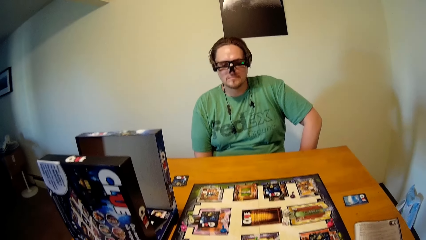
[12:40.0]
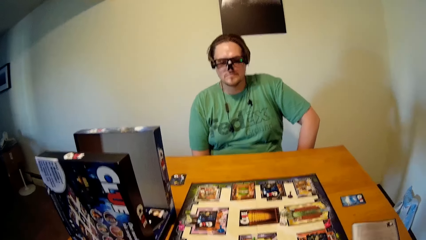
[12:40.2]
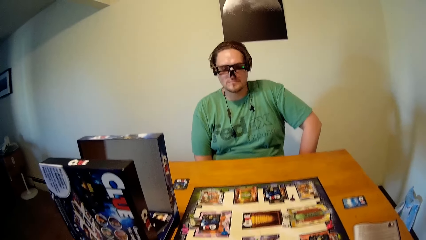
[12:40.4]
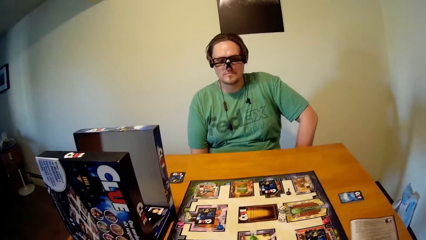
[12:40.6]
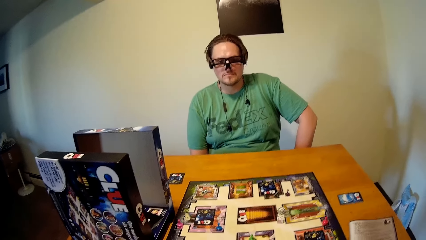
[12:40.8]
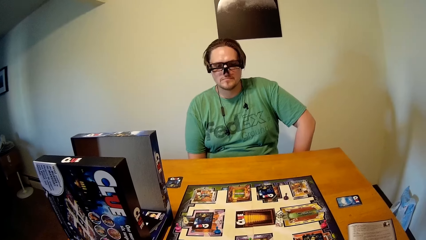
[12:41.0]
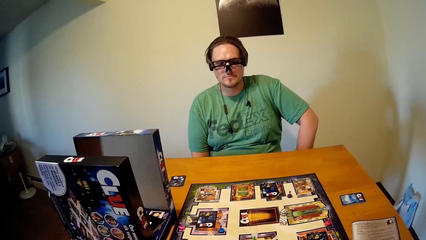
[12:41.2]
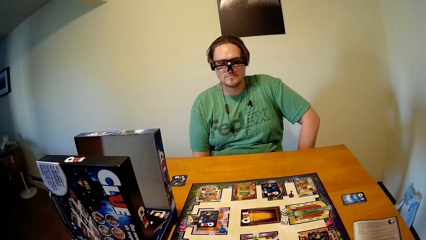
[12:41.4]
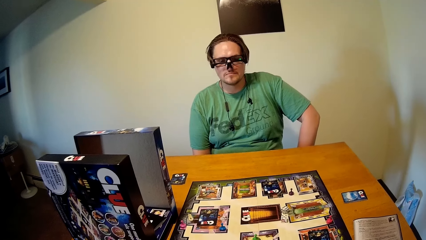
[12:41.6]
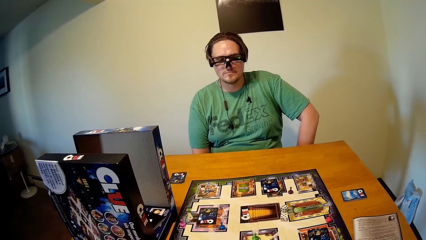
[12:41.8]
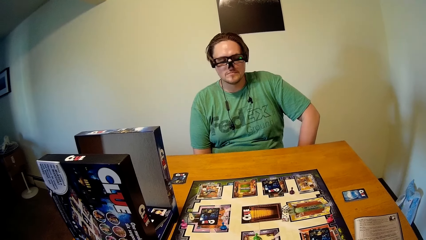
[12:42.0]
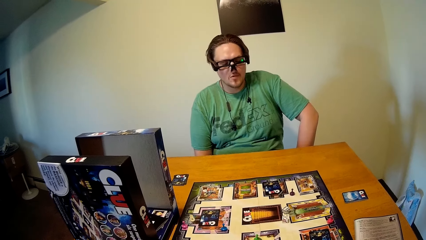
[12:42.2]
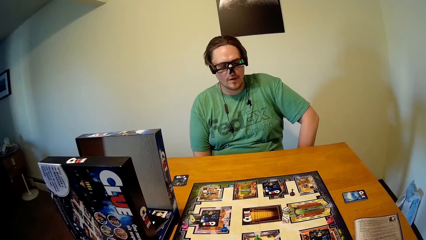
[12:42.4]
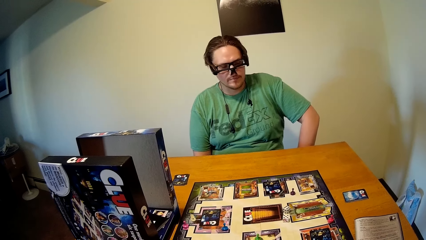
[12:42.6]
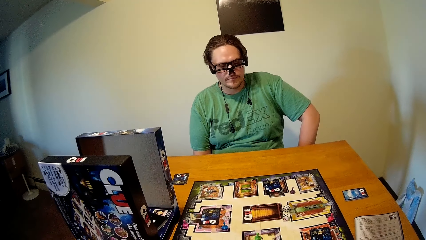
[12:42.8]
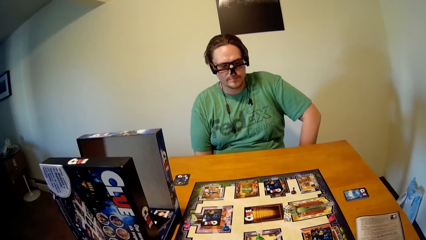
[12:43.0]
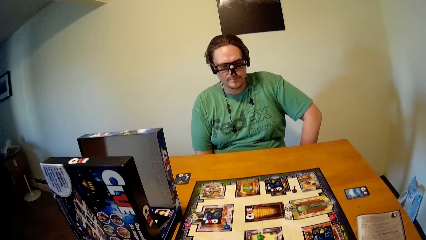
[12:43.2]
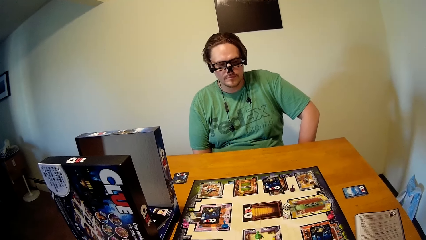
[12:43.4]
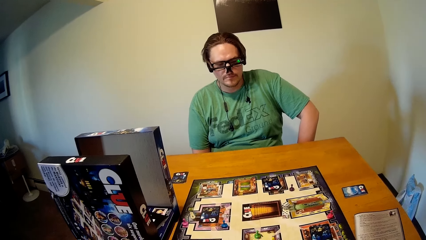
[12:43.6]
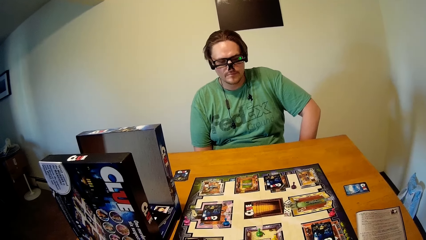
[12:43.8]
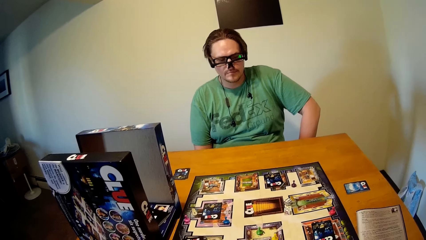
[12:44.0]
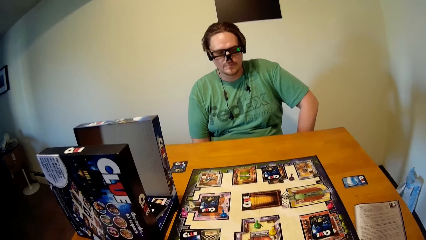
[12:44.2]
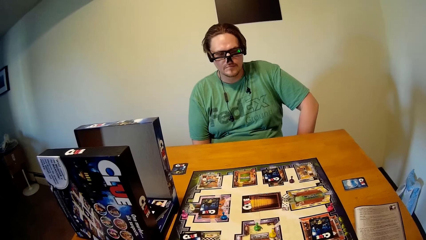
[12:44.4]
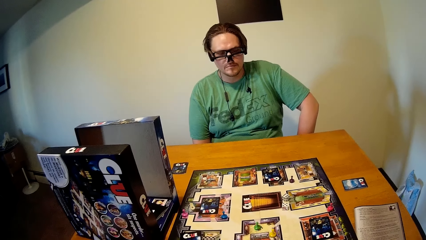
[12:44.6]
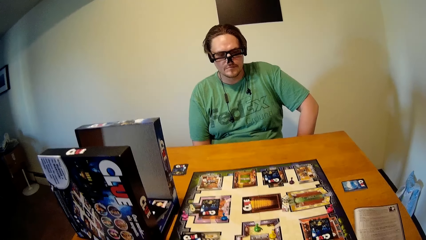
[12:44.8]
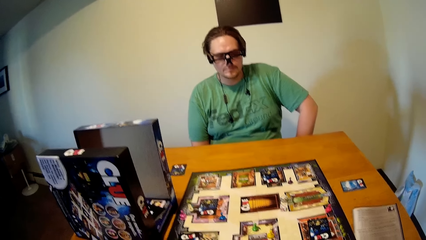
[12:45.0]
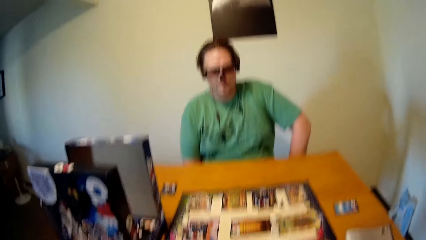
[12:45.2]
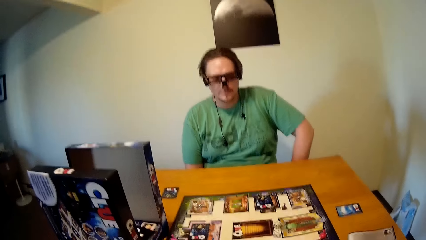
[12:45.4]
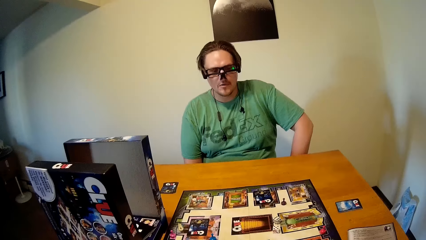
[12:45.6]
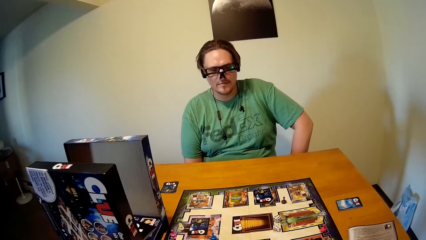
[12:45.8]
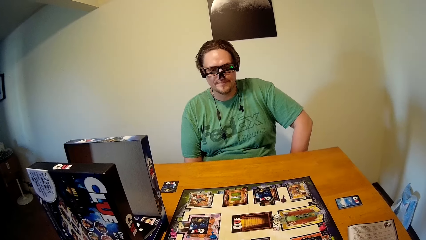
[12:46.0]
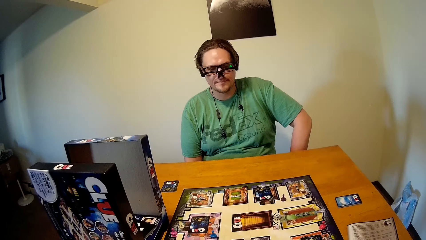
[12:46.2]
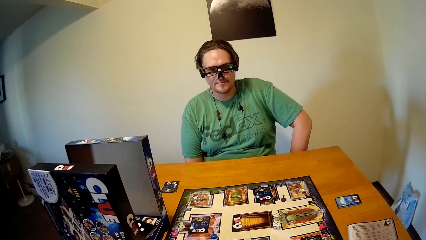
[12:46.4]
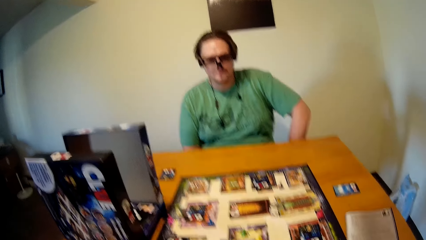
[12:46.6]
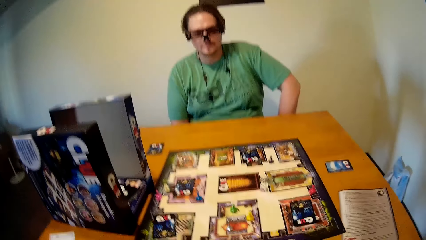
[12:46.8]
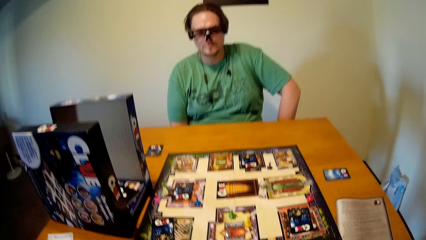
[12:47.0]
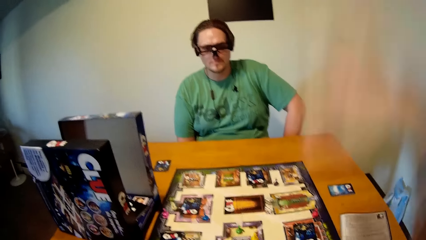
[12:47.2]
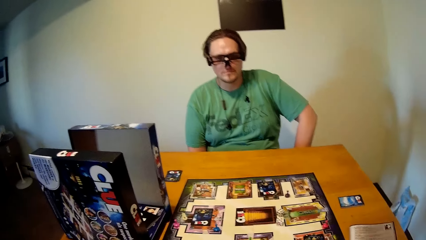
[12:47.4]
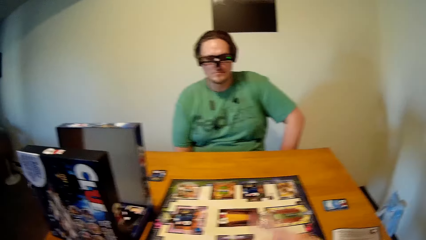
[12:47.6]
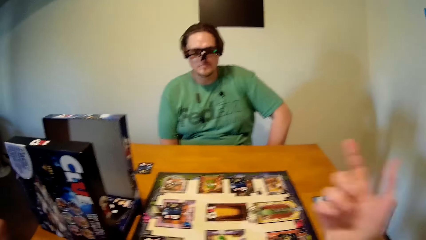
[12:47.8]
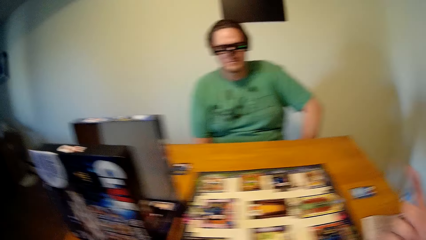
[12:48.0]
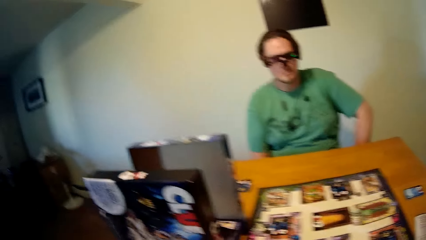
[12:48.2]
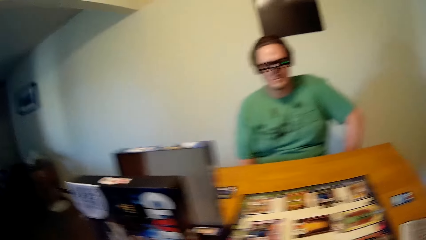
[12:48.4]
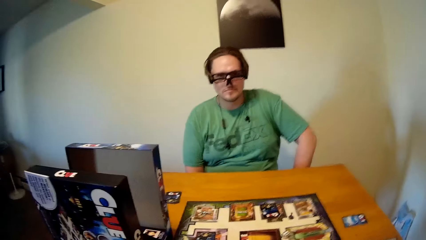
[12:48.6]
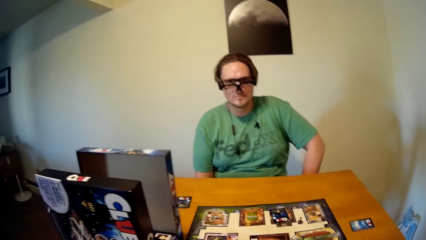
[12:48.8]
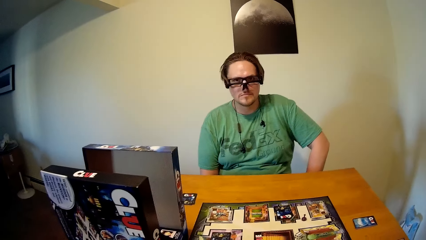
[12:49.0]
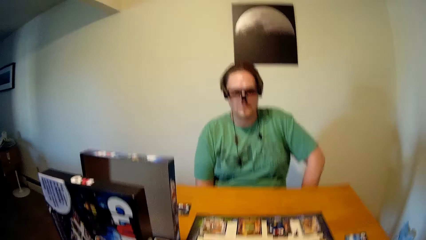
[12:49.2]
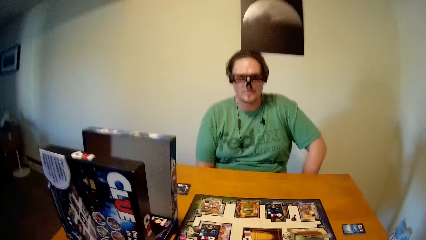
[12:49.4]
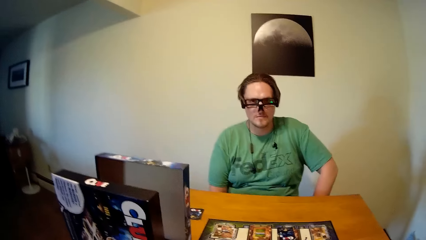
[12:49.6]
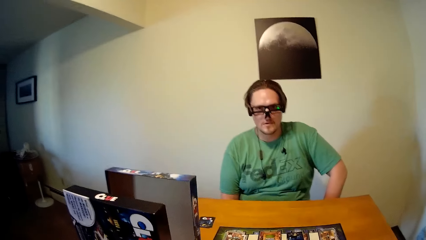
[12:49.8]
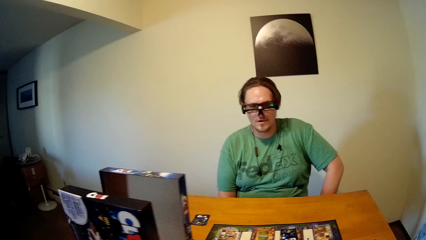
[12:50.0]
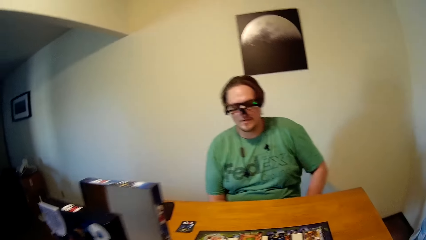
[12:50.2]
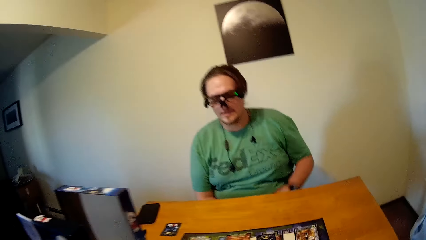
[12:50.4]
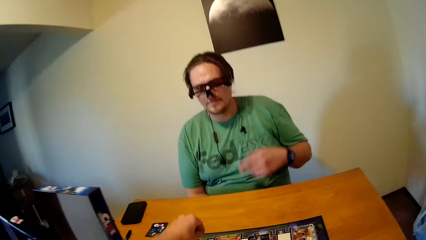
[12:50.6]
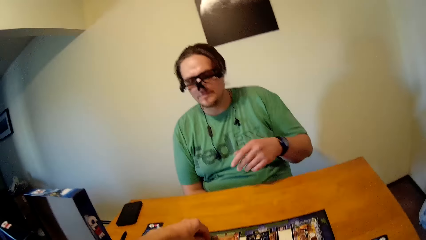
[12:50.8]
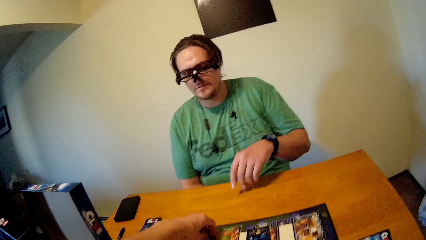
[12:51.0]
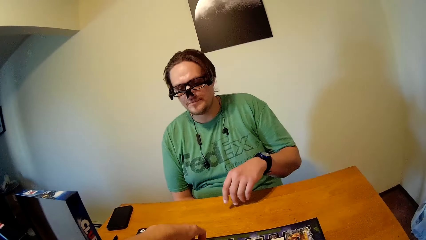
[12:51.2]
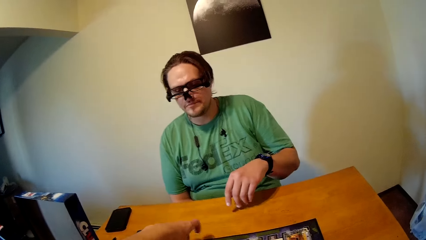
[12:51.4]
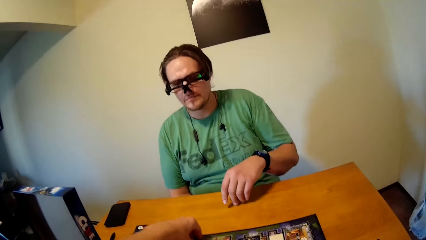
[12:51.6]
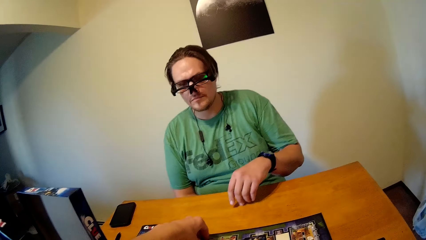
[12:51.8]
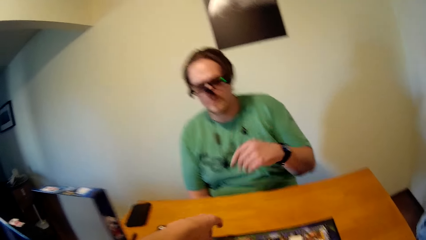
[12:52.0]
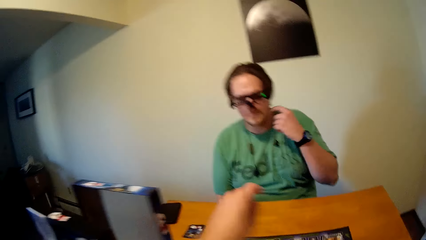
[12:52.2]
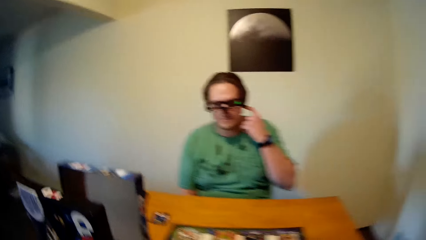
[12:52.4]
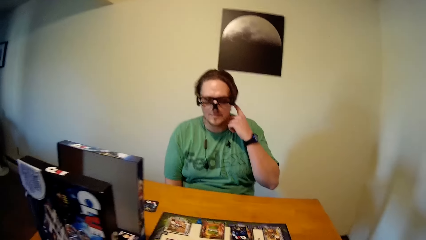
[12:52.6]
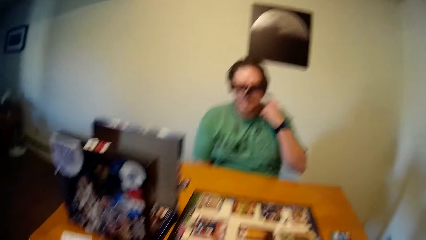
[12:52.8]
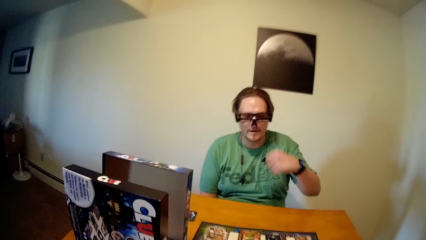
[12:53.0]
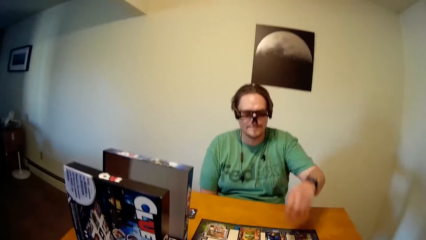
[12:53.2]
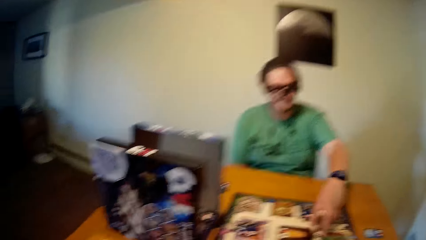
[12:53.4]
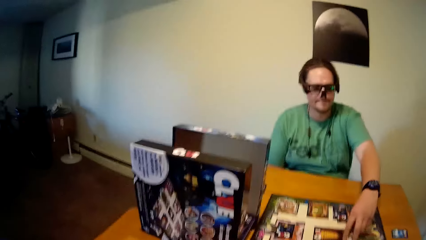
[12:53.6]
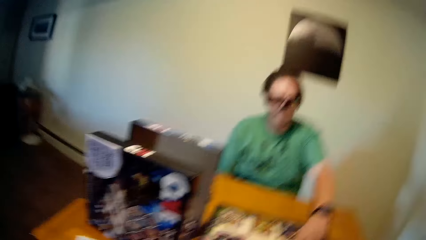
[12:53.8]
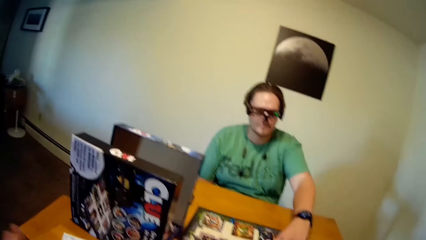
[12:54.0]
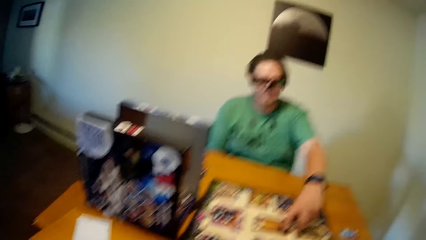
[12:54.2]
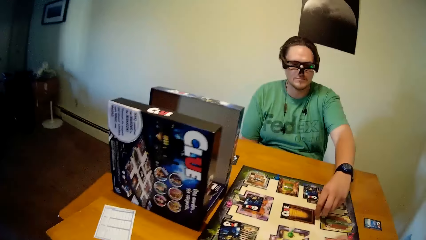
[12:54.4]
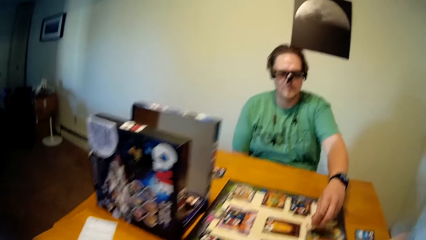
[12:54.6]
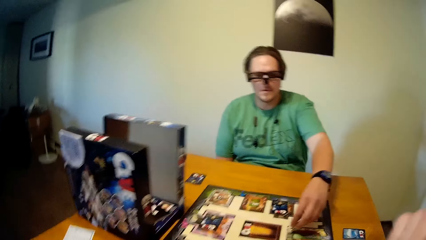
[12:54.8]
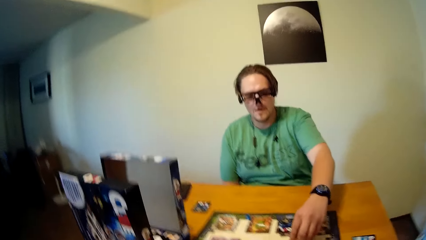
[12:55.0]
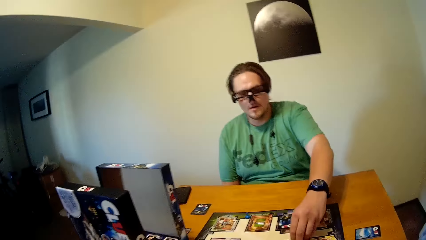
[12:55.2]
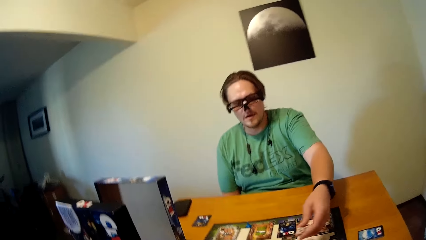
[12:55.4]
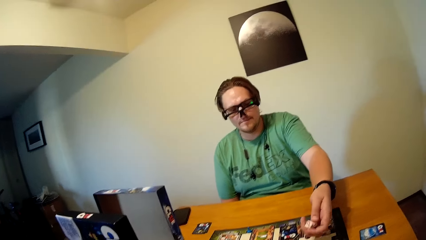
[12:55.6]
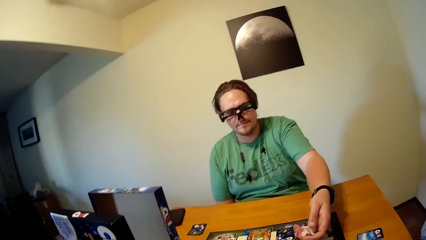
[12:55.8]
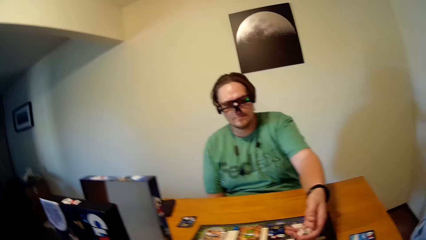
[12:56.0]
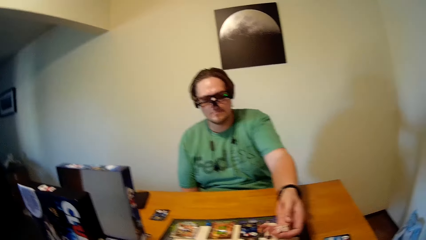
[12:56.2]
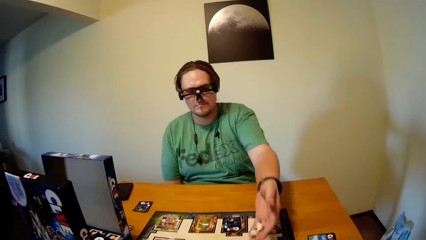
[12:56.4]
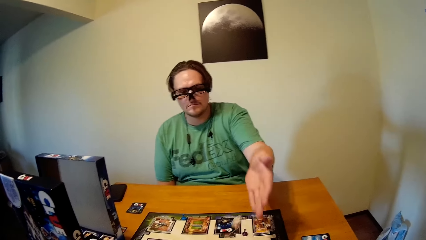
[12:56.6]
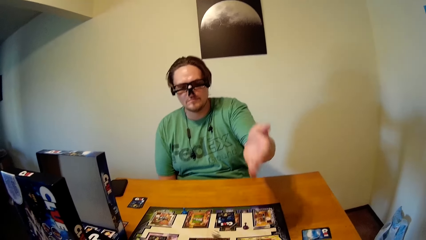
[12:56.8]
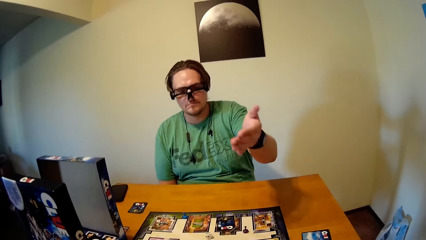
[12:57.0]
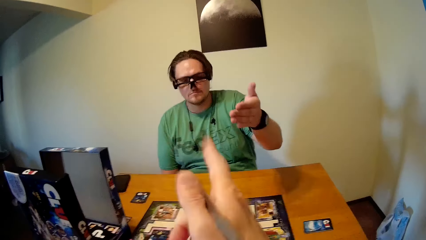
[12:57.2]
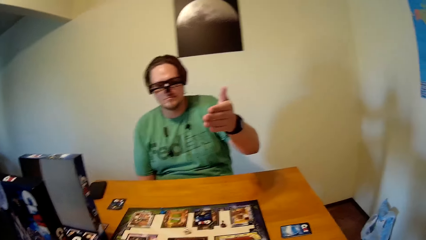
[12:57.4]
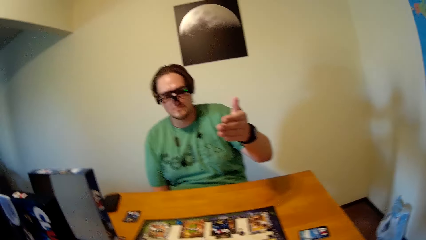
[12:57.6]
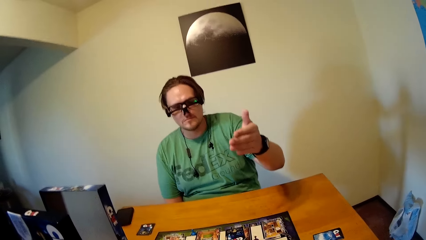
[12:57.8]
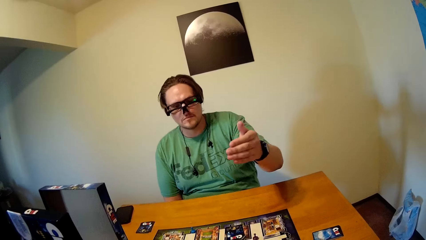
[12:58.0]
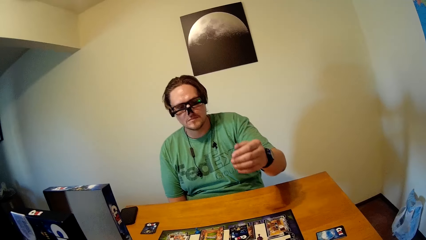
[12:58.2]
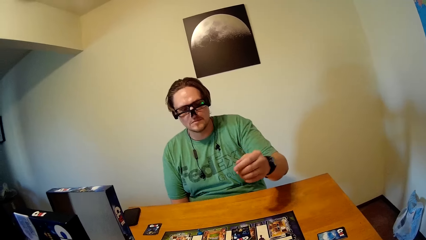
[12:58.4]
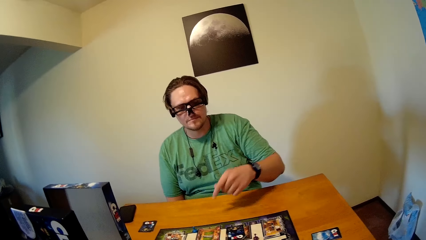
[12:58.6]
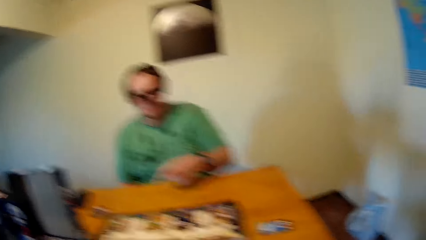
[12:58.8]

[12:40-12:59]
The camera wearer drops his right hand. He moves the board game token. A man plays the board game on the table with his left hand. The man picks up the dice and rolls the dice.
